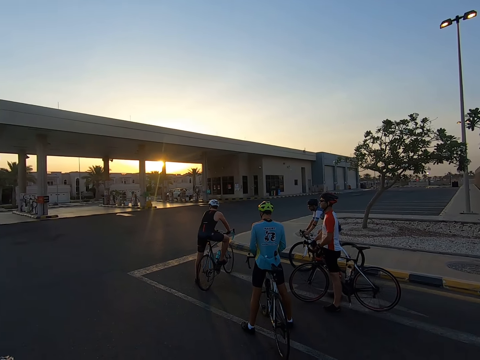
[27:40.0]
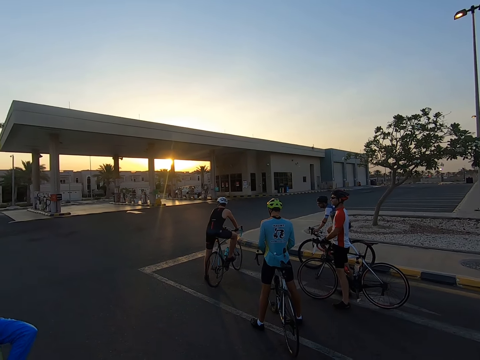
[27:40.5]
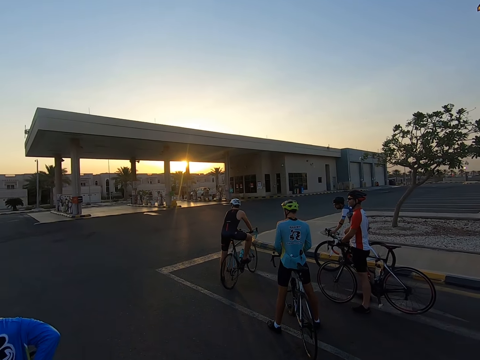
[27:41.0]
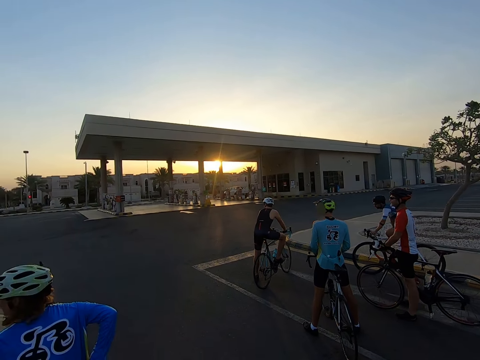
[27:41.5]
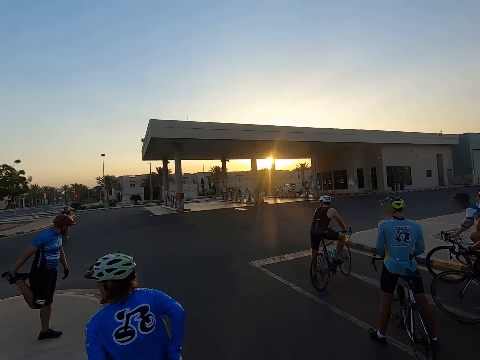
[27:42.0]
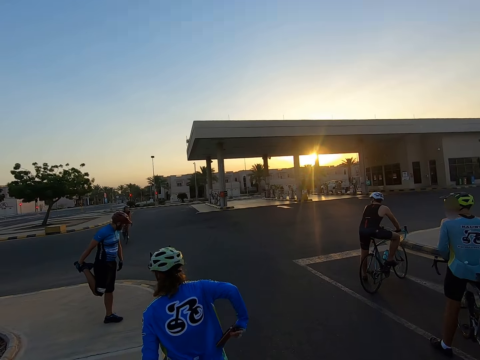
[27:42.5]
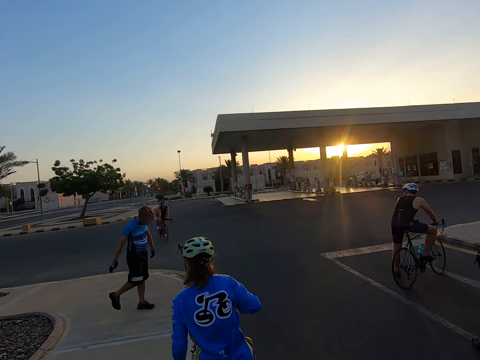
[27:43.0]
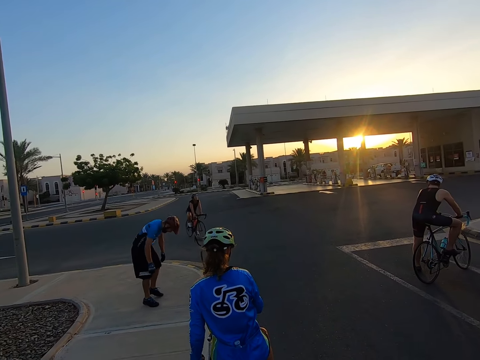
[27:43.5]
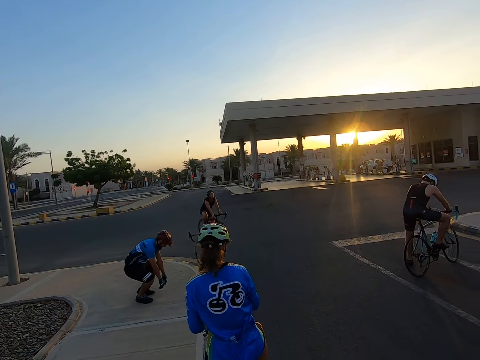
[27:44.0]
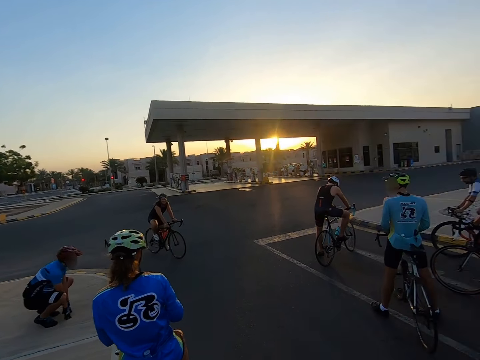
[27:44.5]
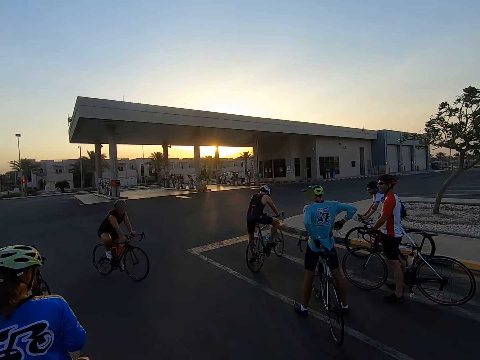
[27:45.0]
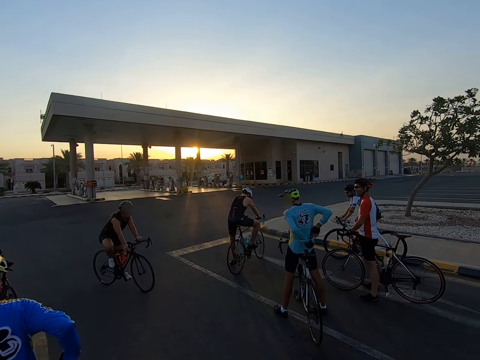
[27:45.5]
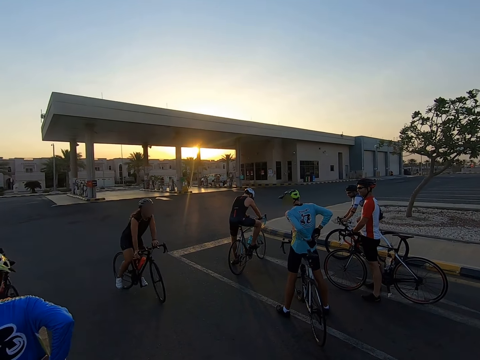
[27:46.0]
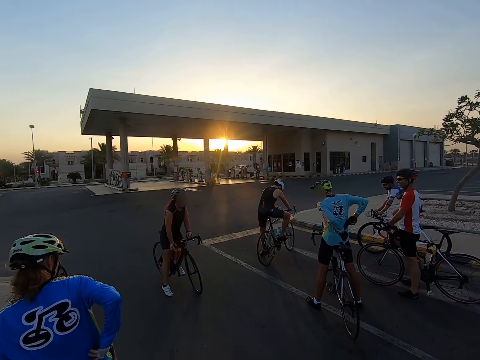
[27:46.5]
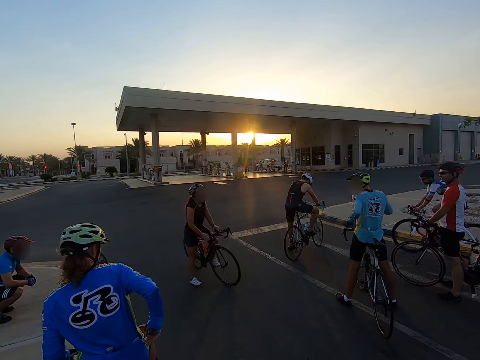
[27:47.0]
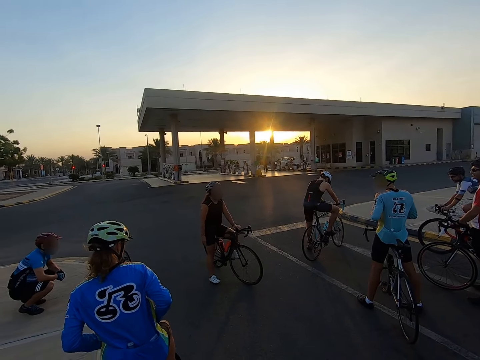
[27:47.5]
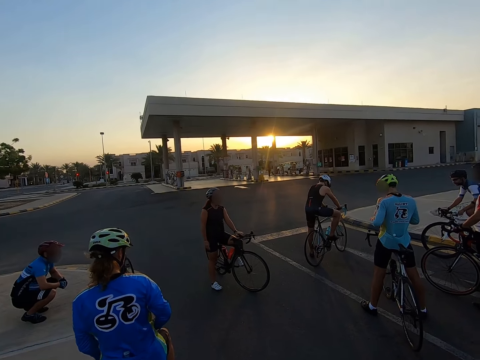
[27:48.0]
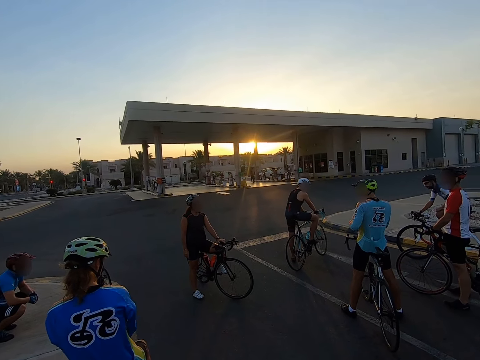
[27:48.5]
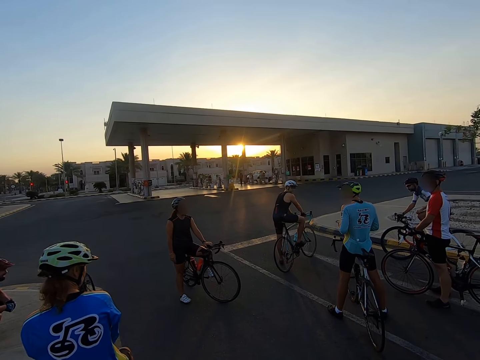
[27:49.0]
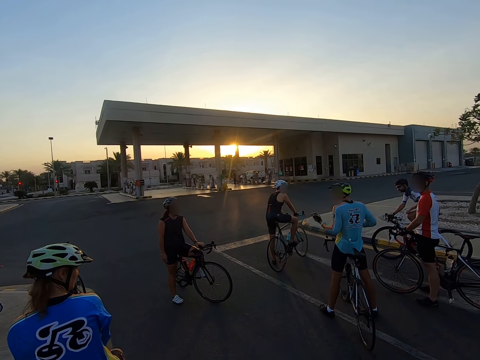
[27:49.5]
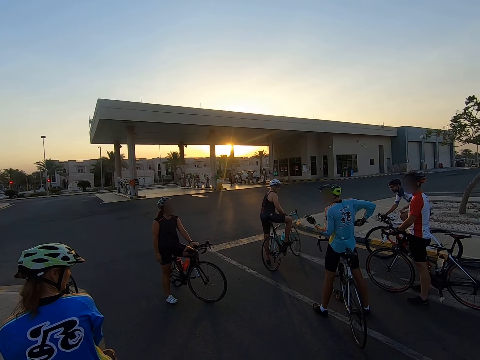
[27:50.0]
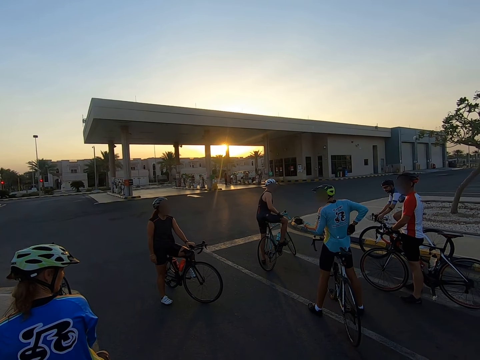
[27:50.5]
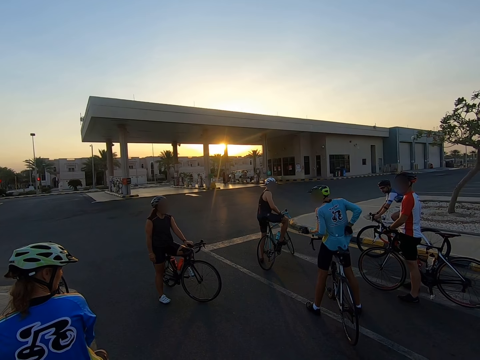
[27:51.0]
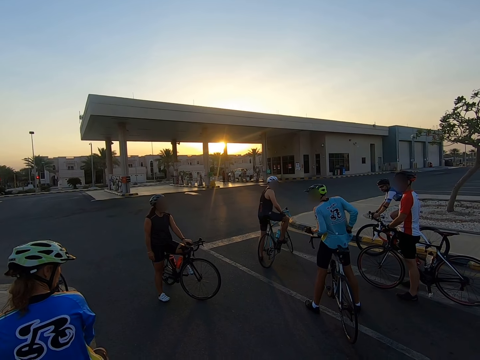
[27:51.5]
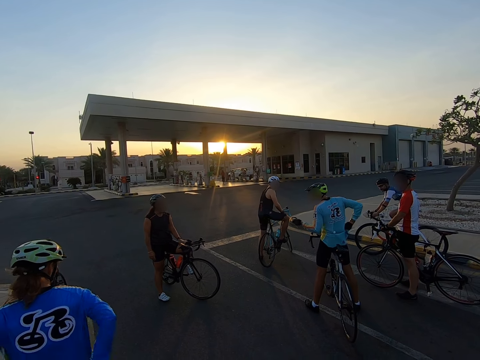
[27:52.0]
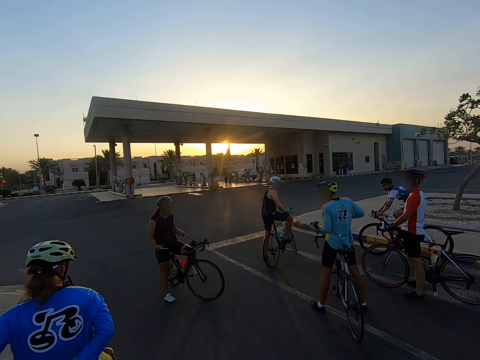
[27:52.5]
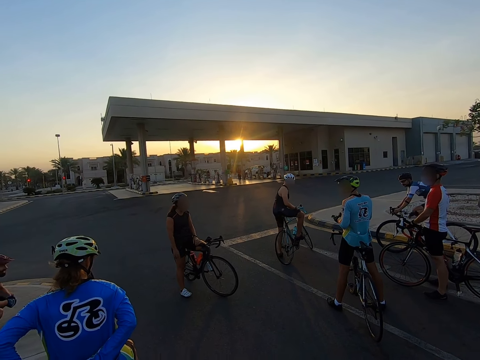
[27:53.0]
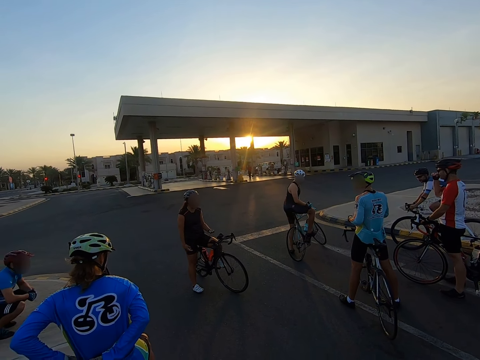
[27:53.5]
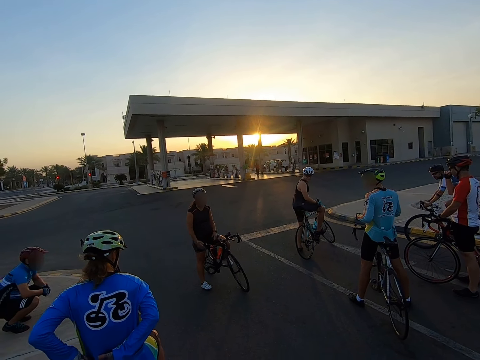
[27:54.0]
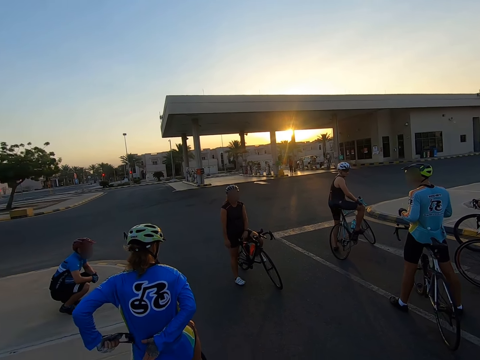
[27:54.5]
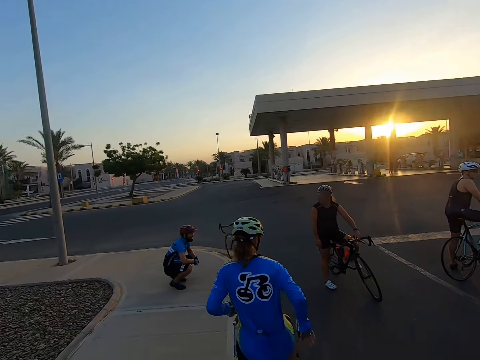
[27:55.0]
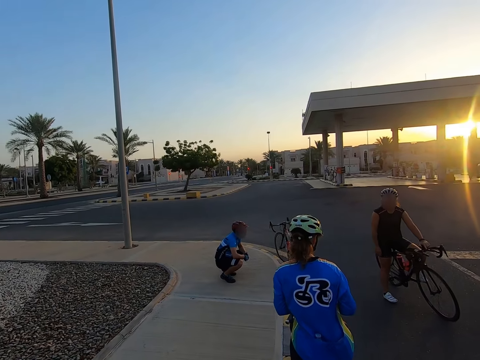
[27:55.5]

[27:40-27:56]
A woman rides a bicycle. The woman stops the bicycle. A man removes something from the pocket.

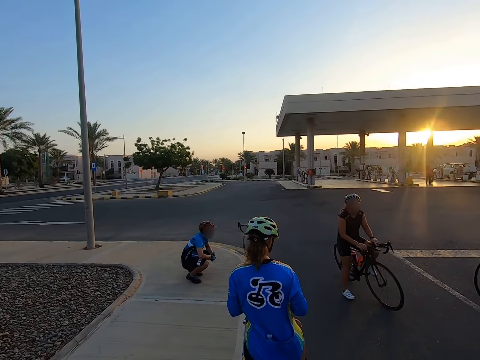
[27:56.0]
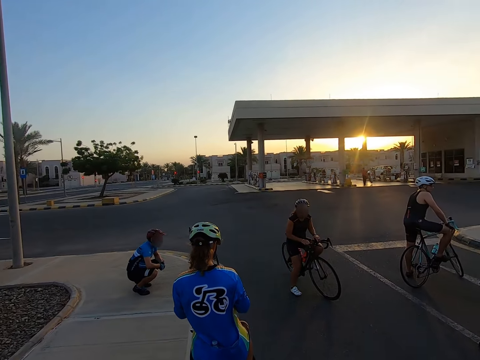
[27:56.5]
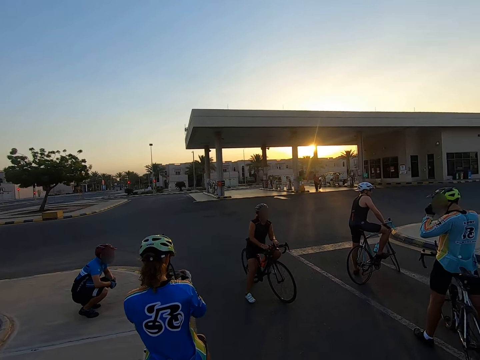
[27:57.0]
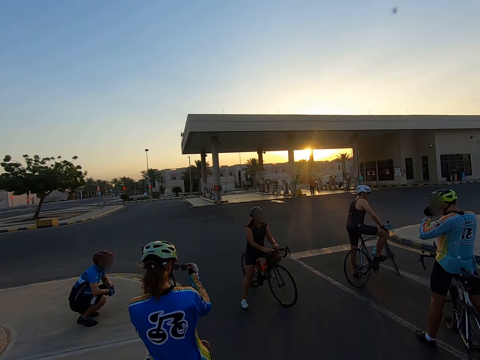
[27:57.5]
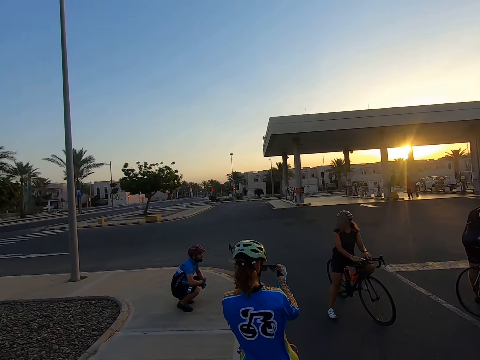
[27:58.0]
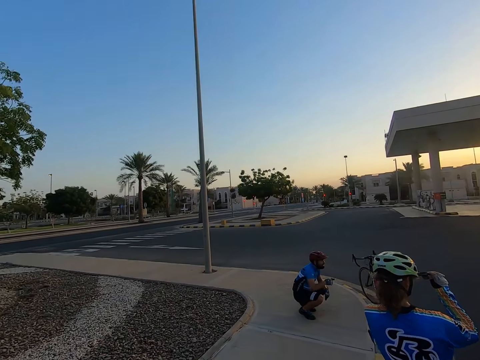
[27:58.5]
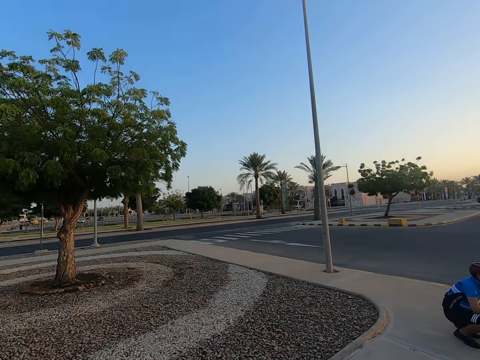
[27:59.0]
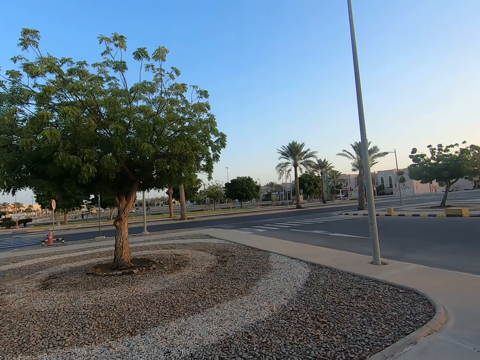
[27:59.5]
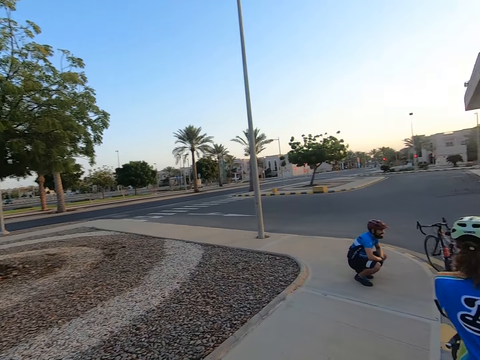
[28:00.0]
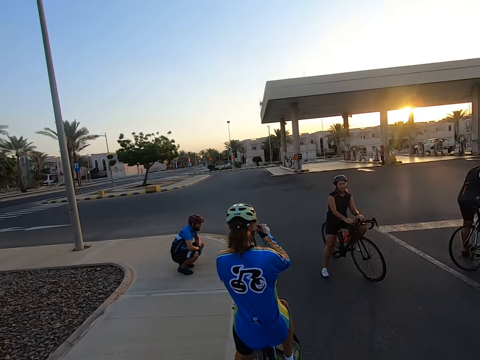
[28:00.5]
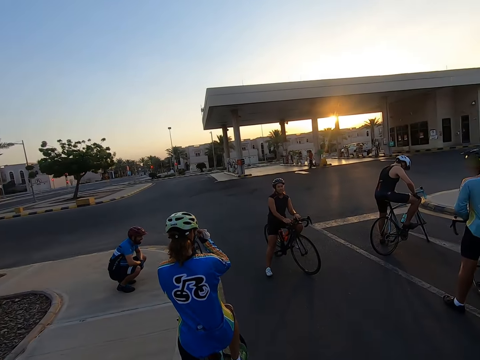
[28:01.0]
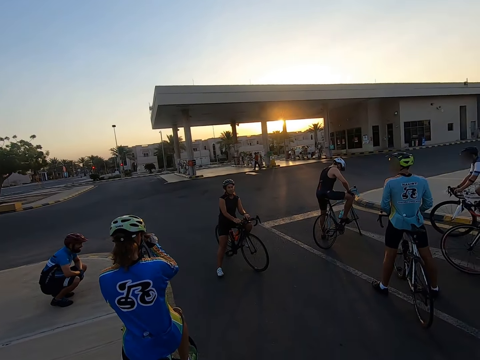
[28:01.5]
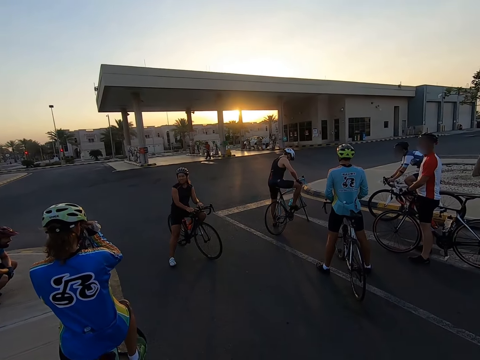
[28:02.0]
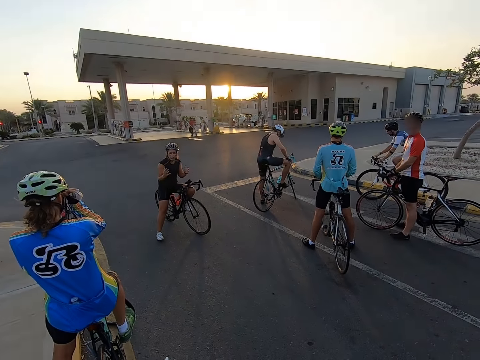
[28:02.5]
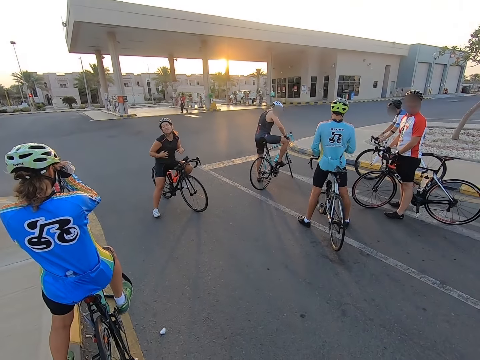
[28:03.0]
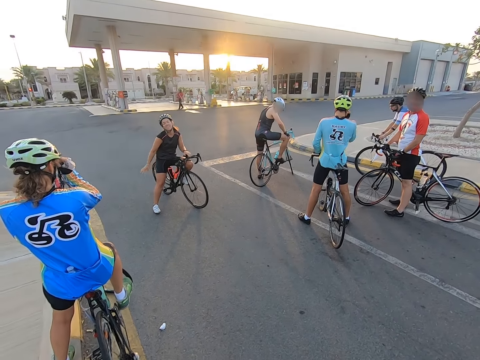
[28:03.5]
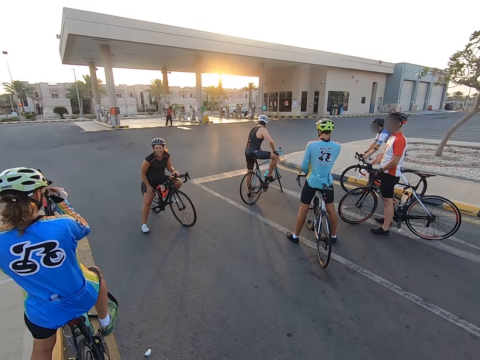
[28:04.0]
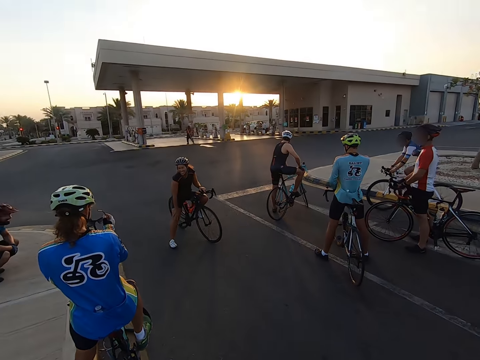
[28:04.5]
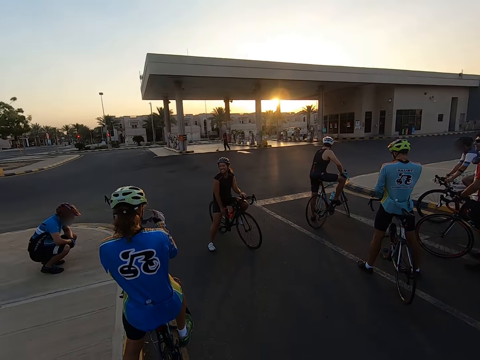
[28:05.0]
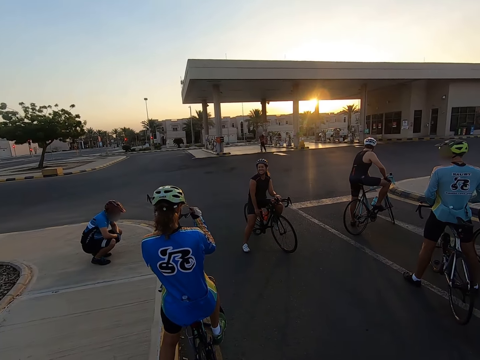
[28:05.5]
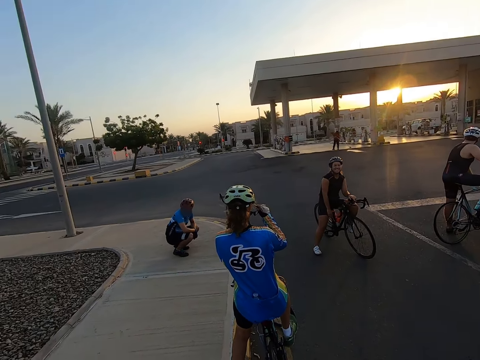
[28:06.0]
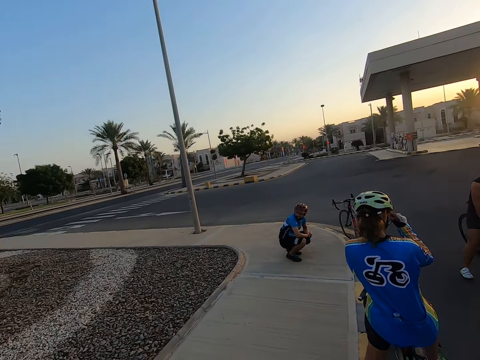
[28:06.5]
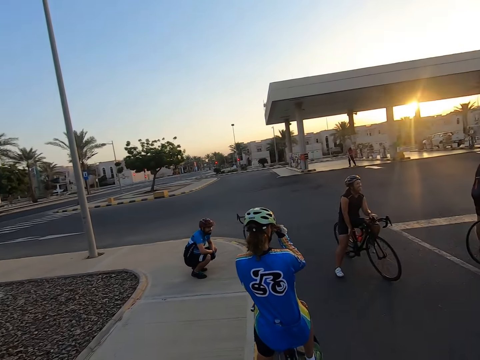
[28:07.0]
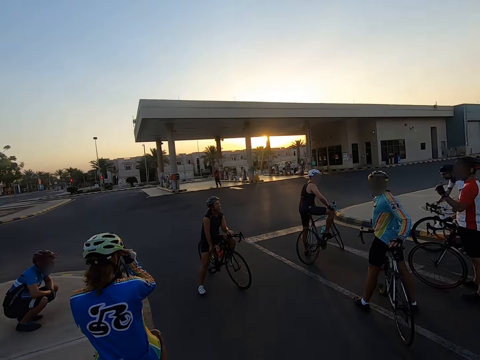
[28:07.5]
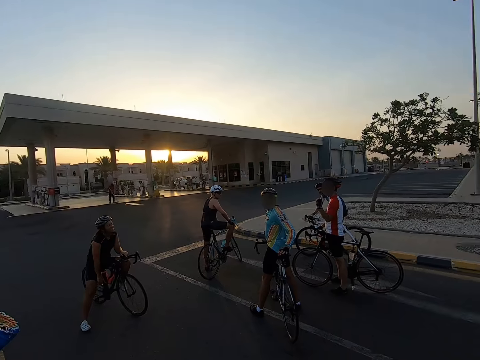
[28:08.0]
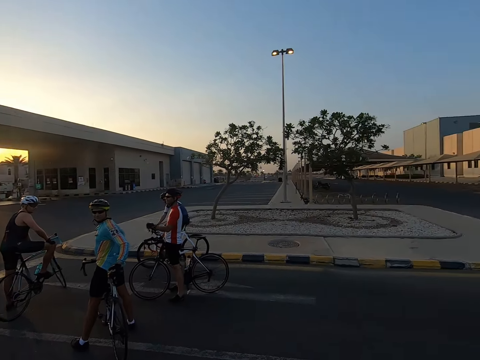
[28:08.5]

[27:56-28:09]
A woman lifts glasses. The woman wears the glasses.
